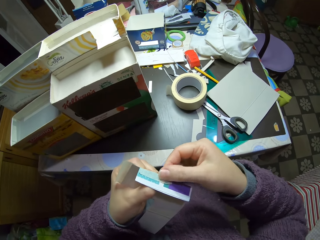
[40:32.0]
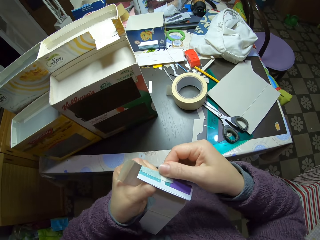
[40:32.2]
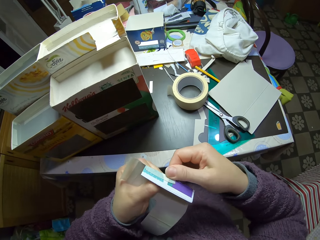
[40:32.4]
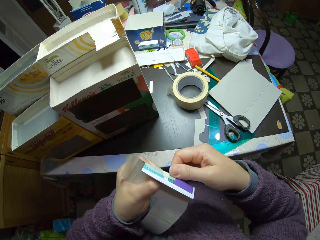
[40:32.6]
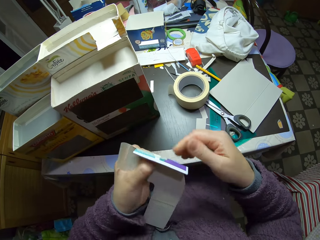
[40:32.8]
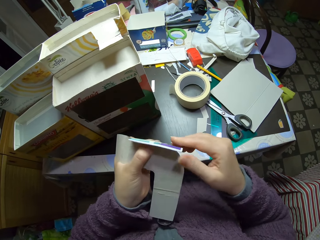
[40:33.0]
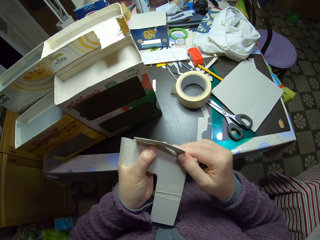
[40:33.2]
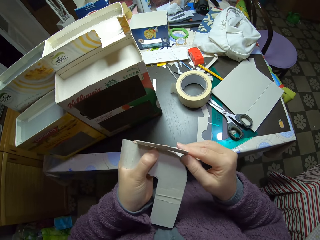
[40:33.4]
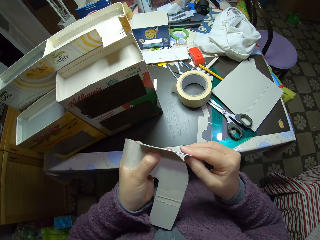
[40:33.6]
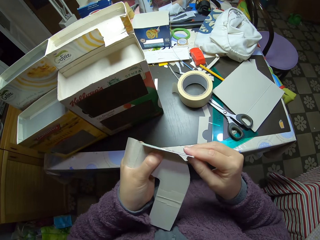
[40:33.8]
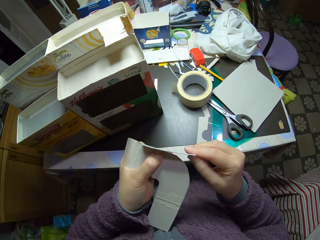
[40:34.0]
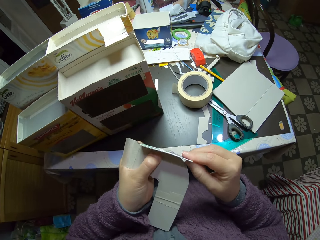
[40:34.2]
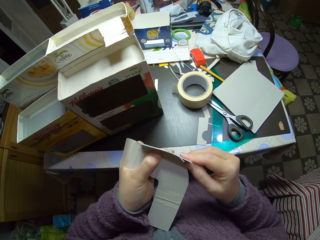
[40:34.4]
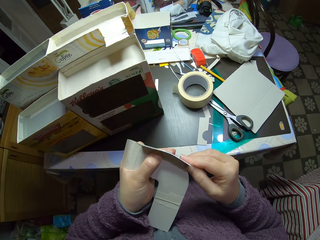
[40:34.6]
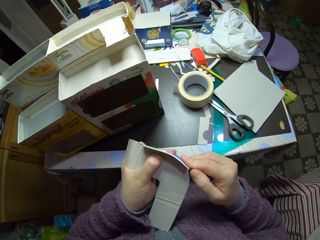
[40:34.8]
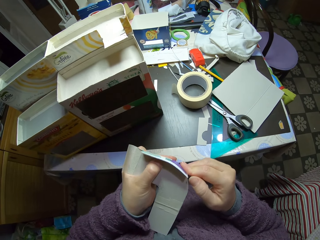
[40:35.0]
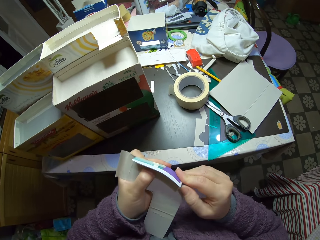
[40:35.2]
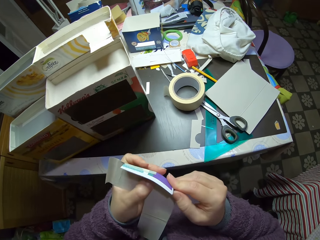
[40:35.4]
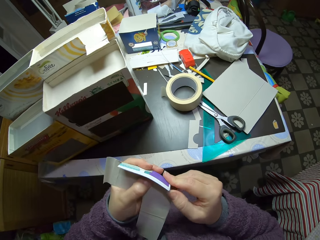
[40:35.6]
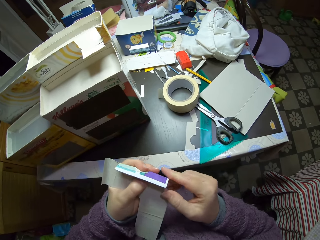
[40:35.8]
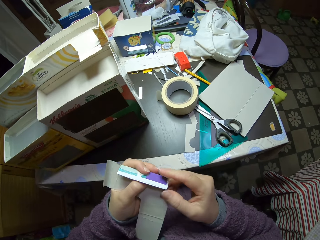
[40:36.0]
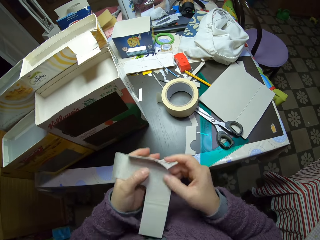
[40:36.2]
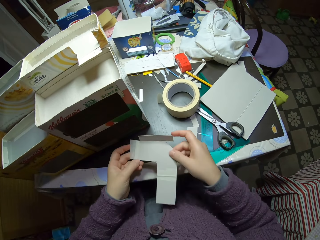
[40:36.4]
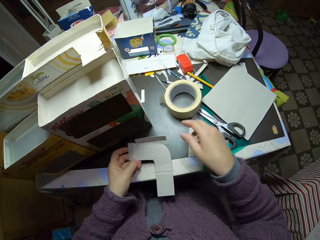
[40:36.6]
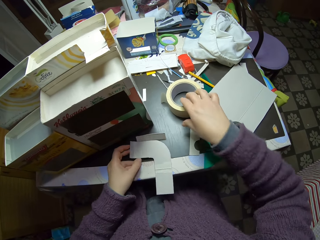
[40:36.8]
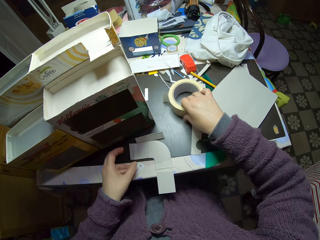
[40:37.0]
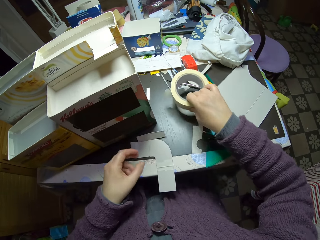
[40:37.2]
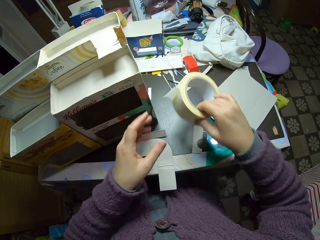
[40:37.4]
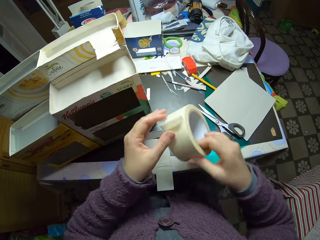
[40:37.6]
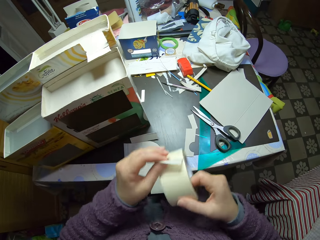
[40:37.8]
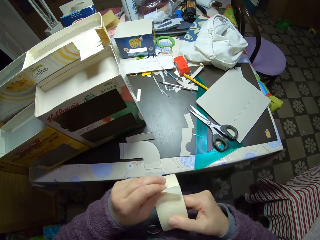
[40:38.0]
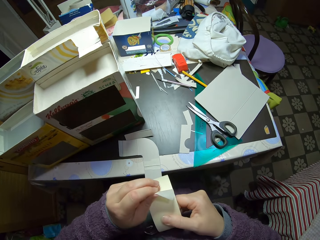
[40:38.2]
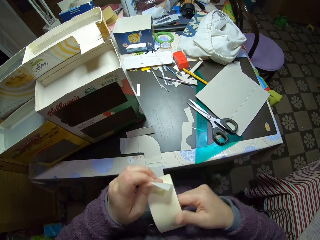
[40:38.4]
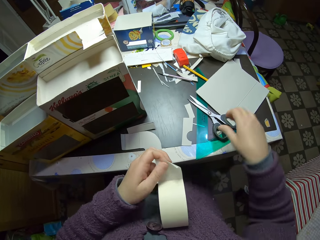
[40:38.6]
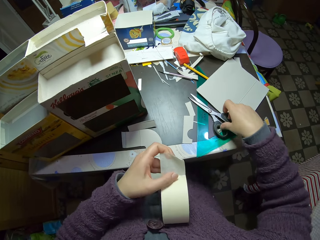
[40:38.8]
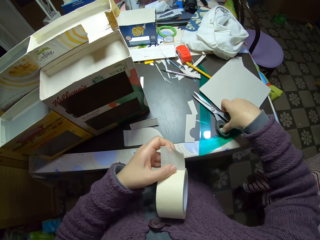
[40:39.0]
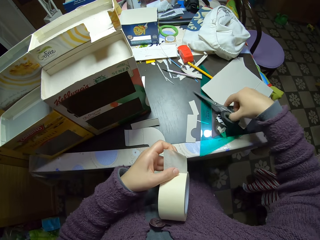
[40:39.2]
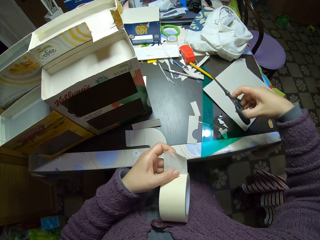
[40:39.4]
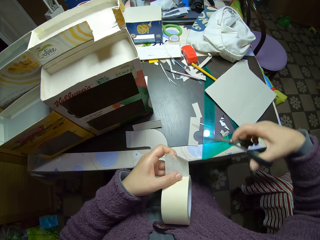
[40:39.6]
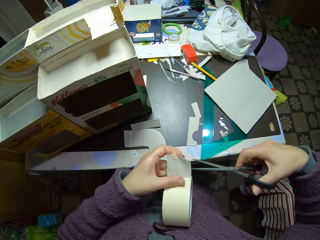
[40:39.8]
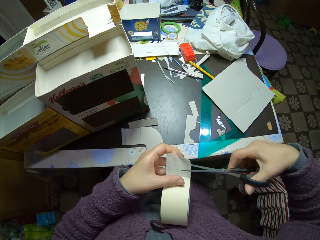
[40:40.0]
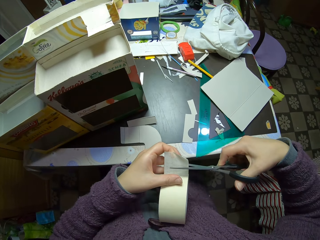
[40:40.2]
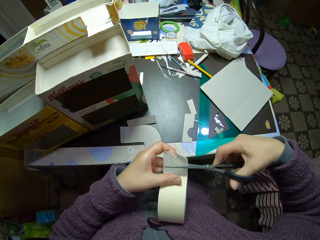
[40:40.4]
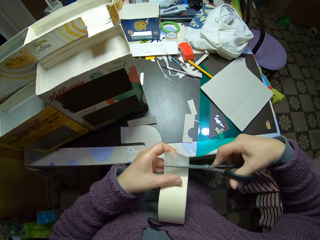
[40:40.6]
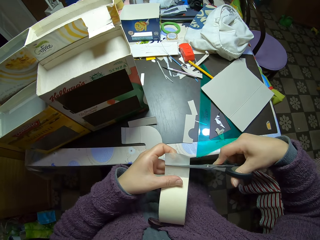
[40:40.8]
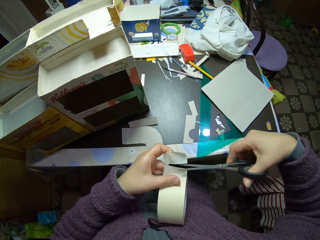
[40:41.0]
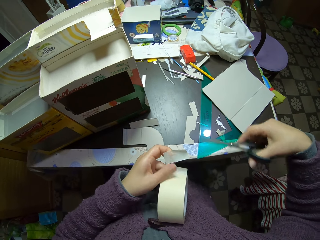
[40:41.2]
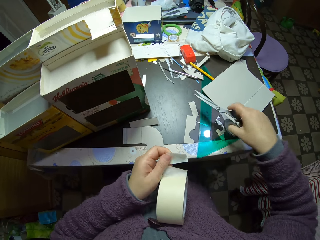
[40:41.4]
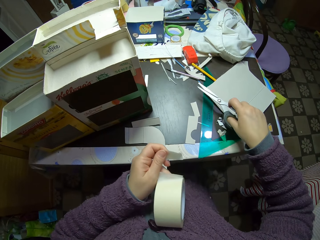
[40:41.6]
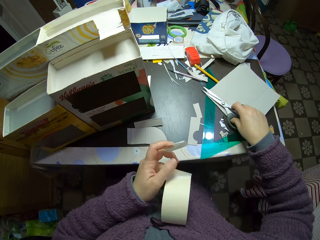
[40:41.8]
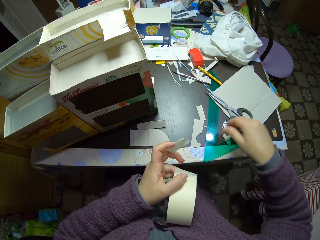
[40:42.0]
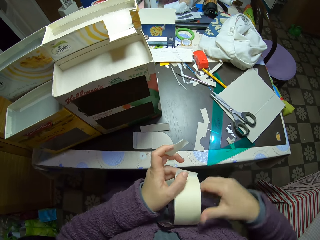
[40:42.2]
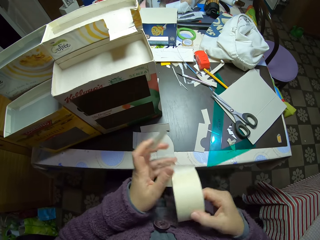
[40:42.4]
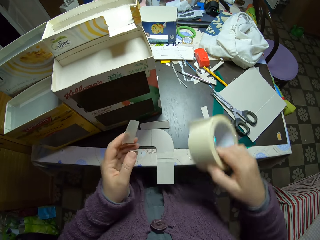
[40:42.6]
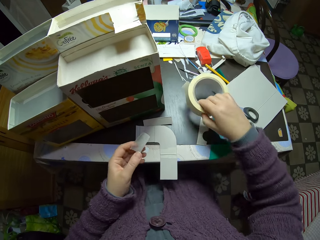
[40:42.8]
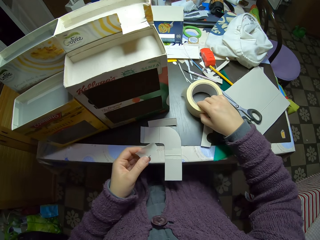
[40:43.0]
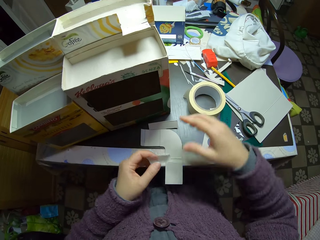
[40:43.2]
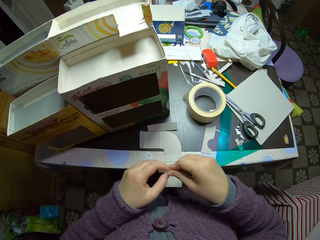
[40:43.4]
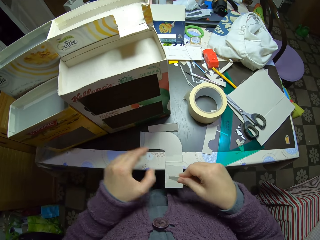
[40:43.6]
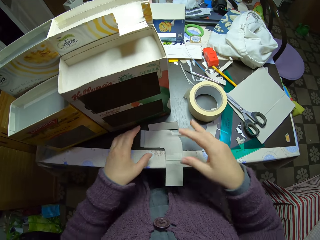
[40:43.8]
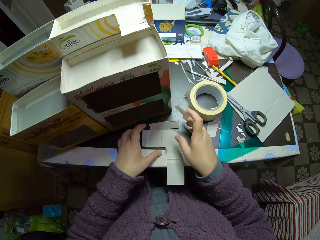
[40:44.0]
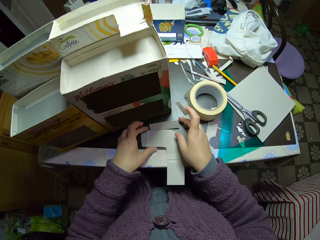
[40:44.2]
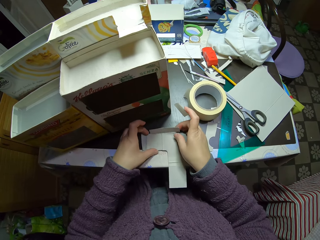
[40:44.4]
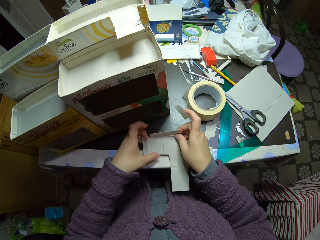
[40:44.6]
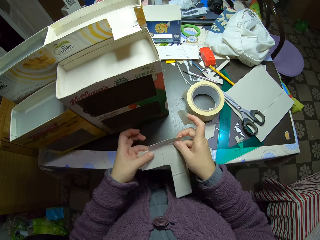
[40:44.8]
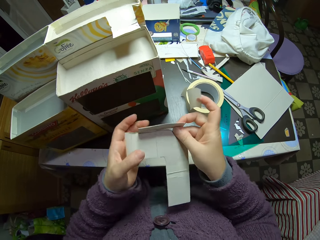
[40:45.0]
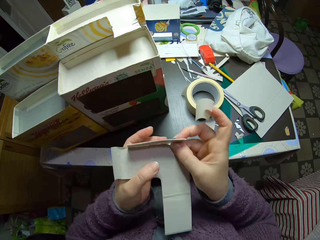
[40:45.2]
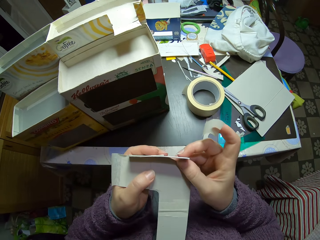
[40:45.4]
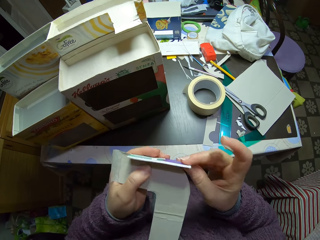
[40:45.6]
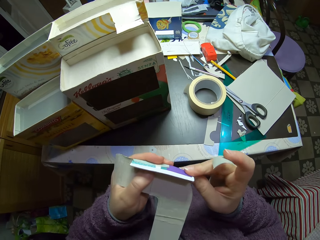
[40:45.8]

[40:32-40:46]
The camera wearer drops the paper piece on the table. They pick the paper tape or sellotape from the table. They unroll the sellotape. They pick the scissors from the table. They cut a piece of the paper tape with the scissors. They drop the scissors on the table. They drop the paper tape on the table. They pick the paper piece from the table.

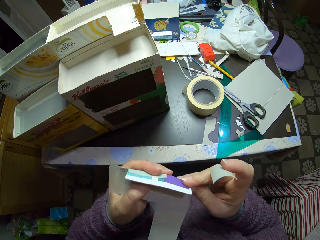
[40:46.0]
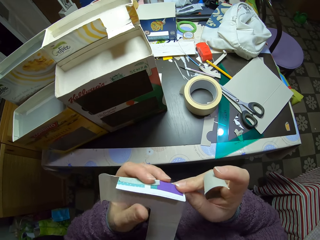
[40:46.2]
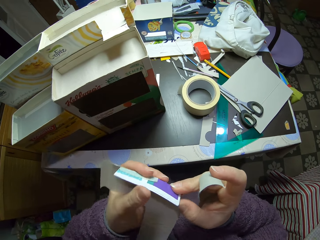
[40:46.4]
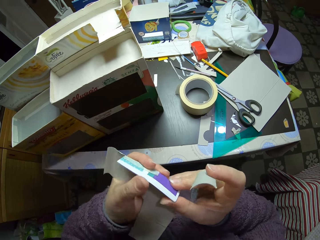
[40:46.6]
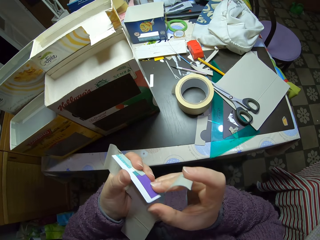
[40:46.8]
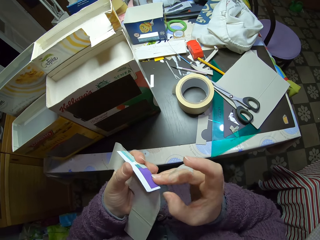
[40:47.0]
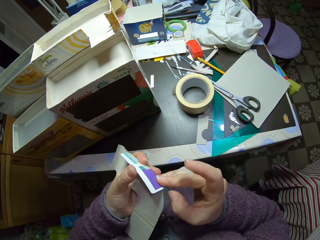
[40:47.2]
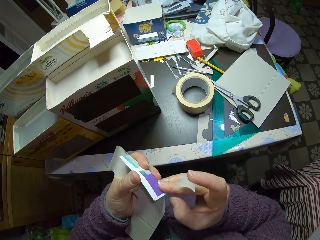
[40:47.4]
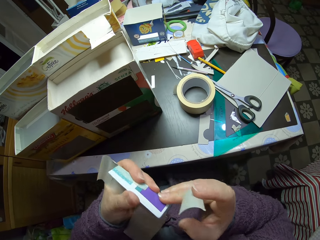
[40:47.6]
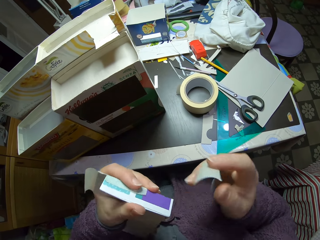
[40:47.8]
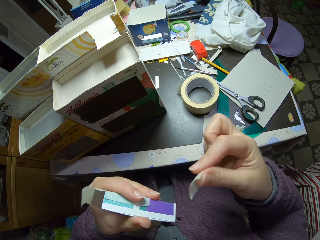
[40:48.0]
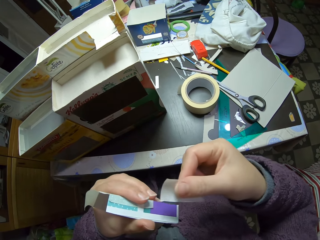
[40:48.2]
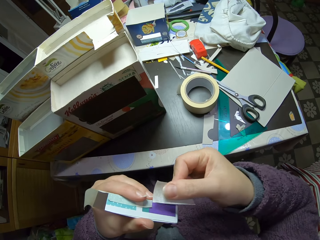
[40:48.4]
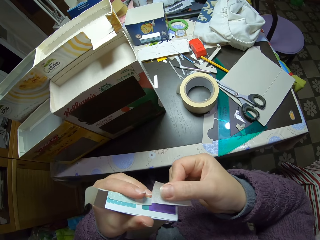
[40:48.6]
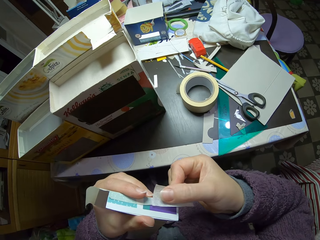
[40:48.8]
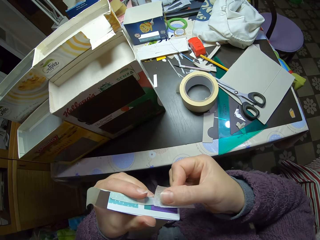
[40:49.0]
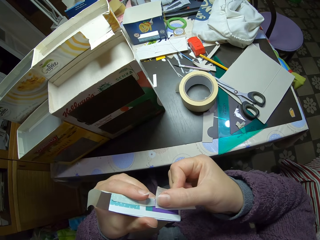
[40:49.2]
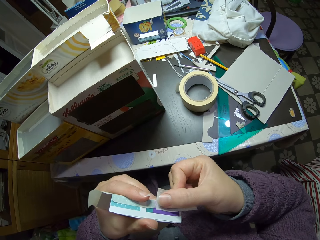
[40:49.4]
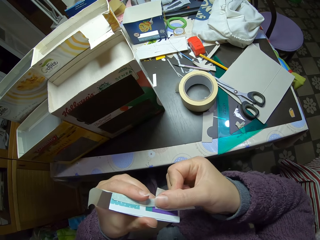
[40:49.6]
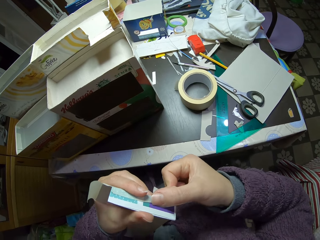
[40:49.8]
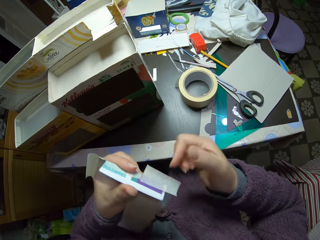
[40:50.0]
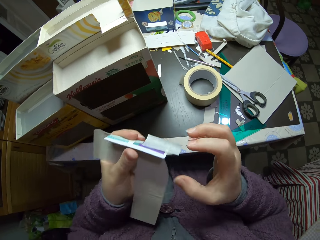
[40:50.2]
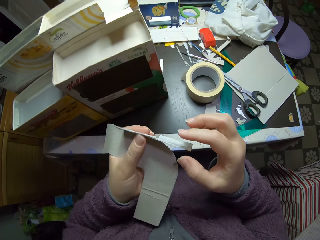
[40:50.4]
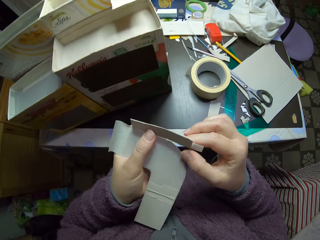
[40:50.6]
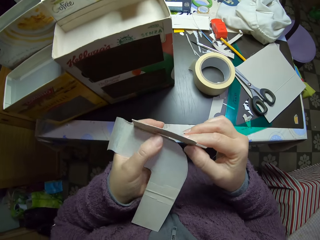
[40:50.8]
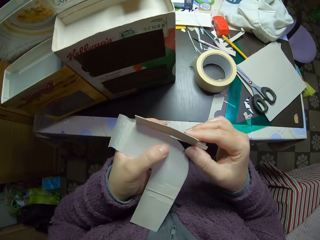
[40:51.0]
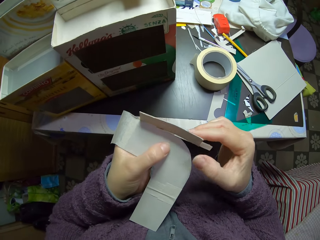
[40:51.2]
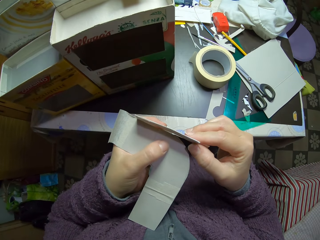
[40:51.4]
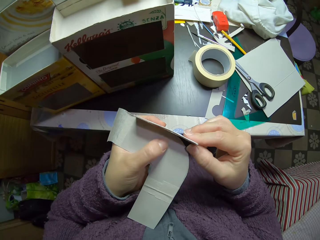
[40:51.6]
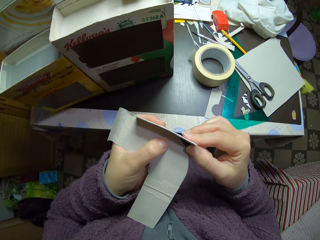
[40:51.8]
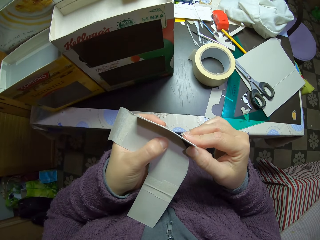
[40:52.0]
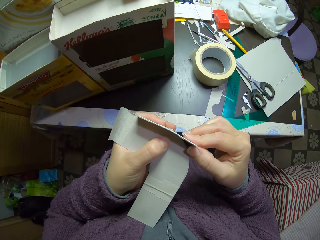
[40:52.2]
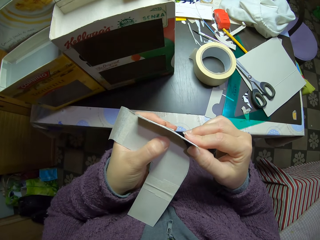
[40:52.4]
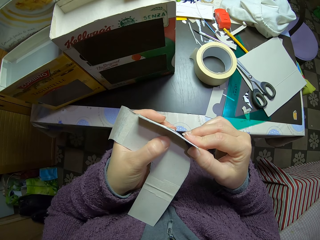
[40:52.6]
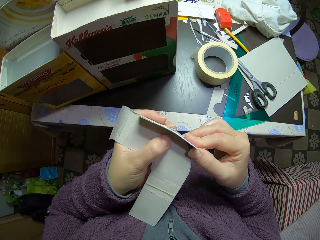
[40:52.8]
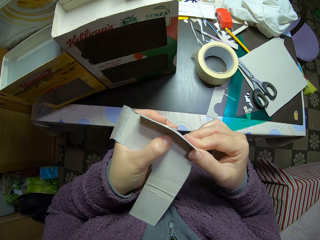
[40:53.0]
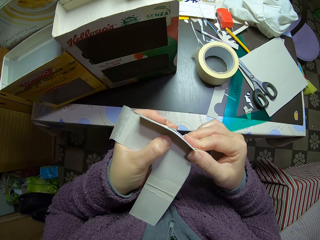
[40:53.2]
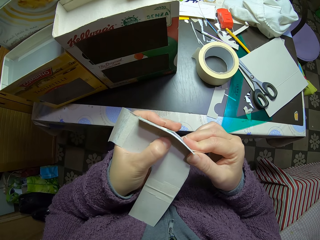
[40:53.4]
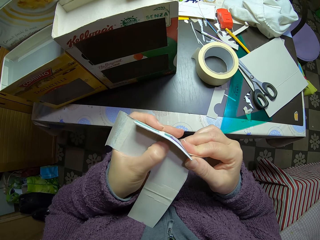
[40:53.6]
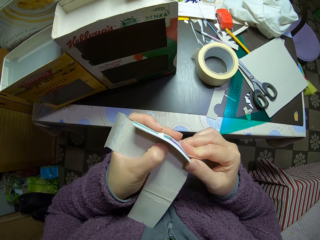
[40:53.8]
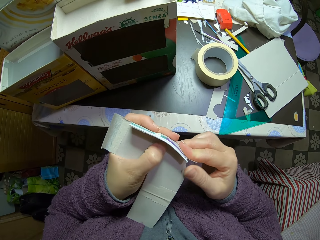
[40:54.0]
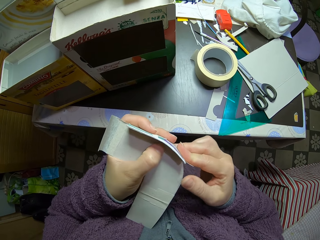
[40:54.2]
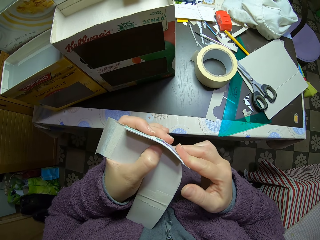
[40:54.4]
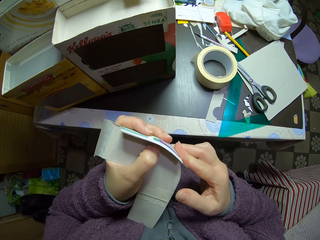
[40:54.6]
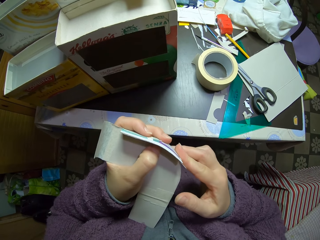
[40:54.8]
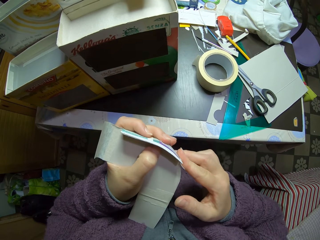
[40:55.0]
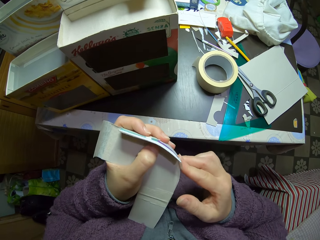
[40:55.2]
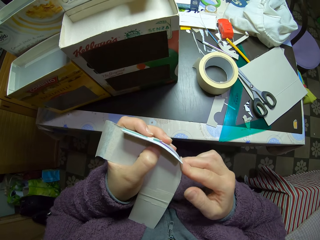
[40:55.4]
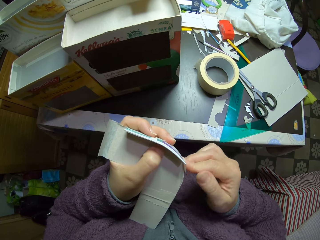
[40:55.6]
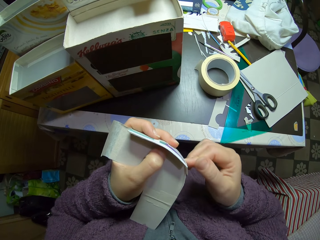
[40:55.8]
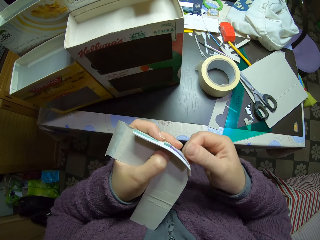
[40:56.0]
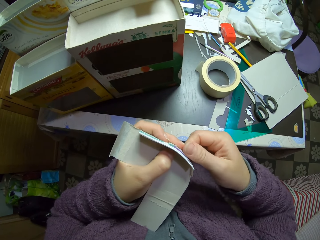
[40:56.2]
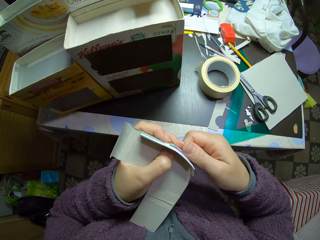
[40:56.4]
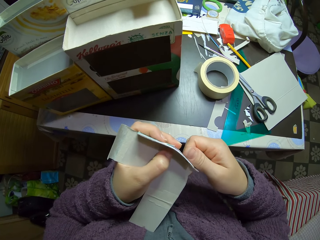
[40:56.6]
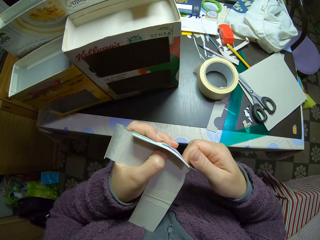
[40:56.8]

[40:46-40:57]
The camera wearer attaches the piece of paper tape to the papers.
